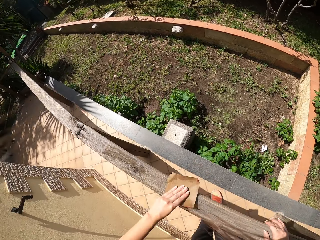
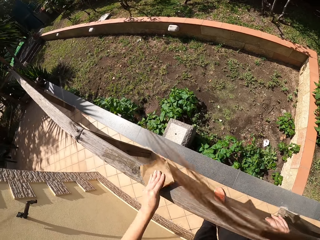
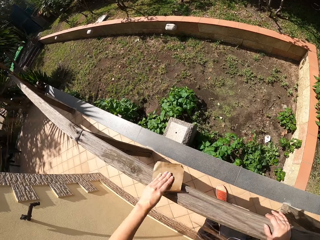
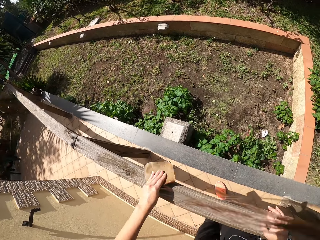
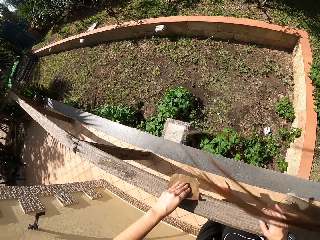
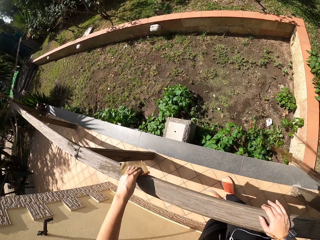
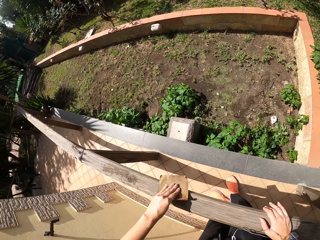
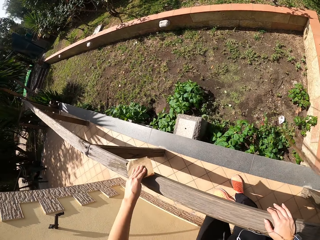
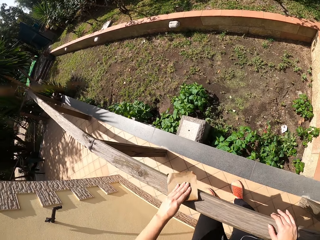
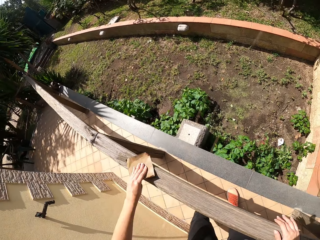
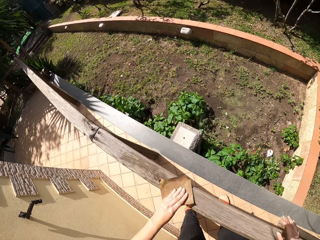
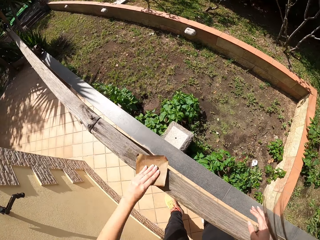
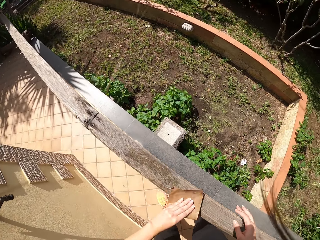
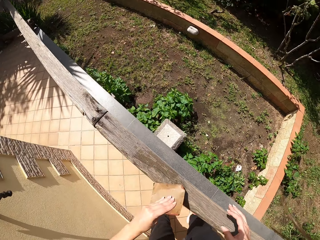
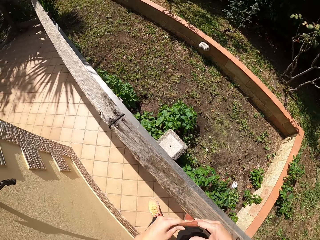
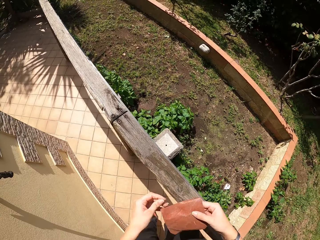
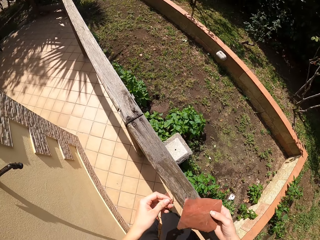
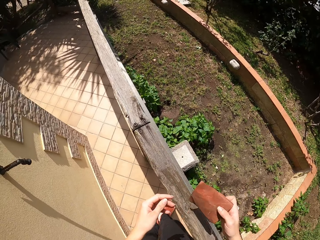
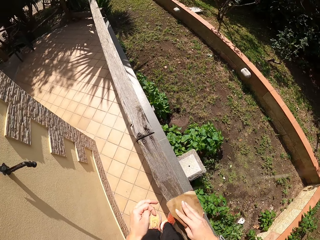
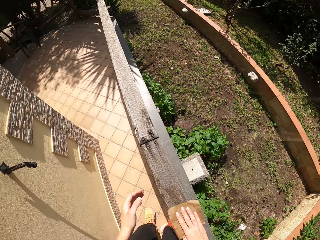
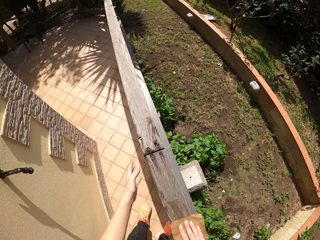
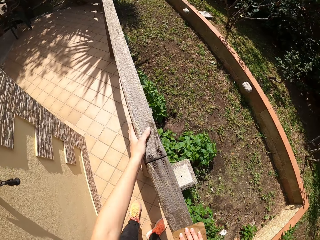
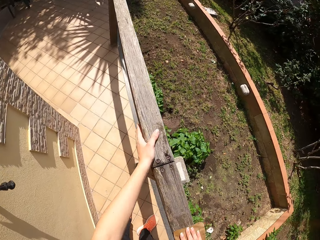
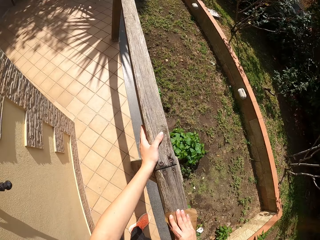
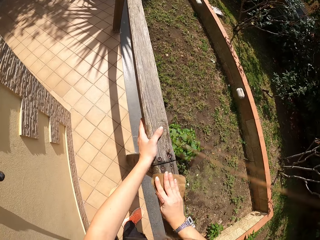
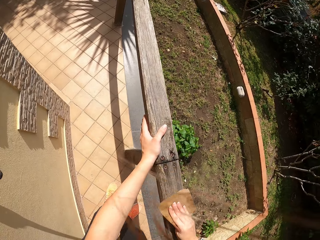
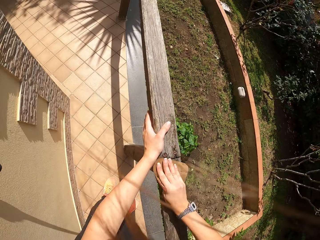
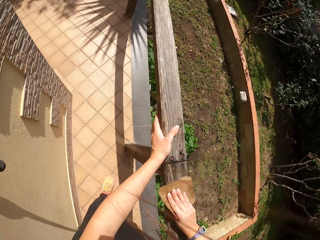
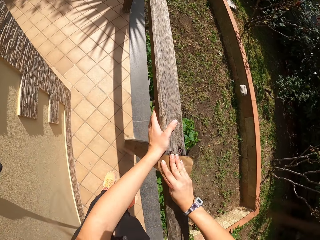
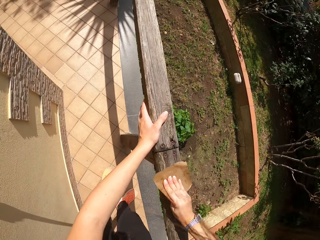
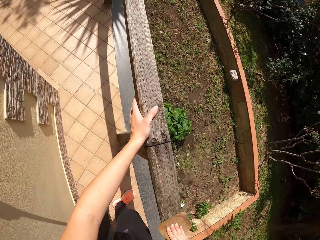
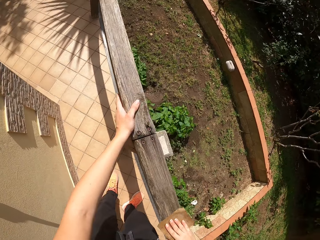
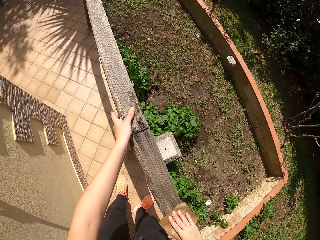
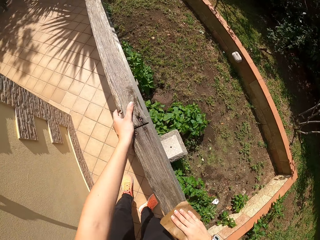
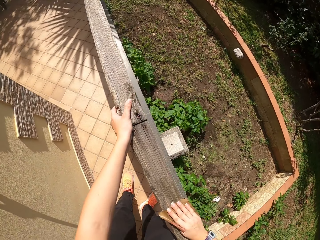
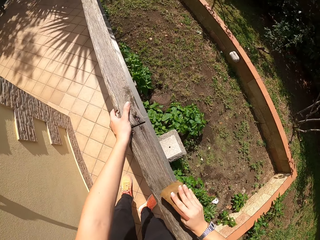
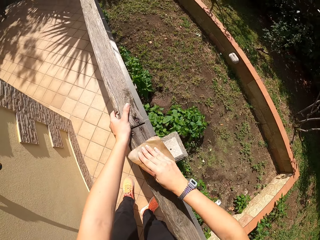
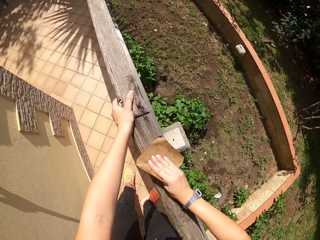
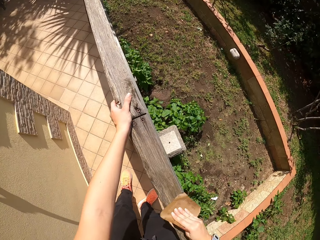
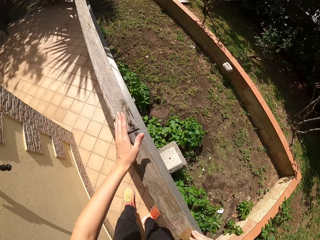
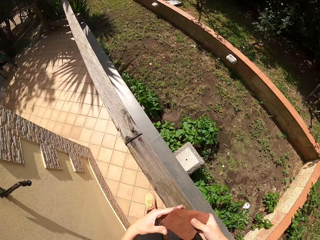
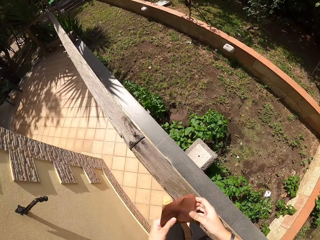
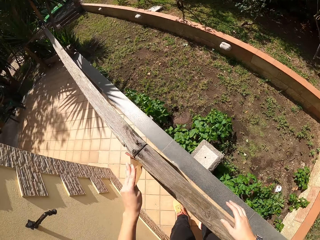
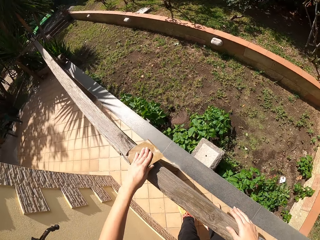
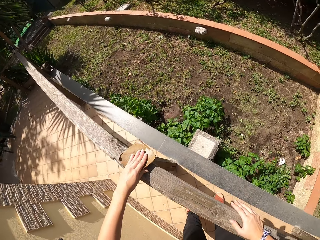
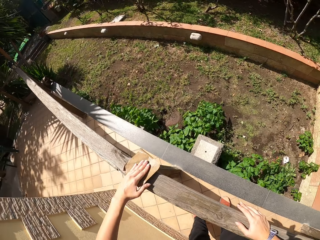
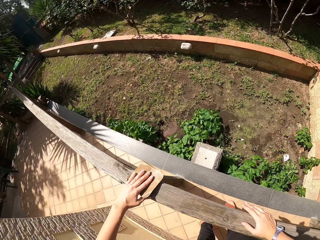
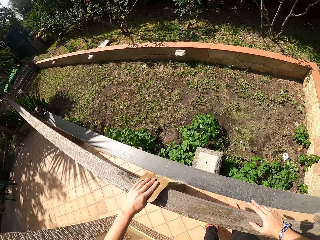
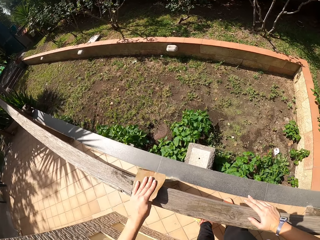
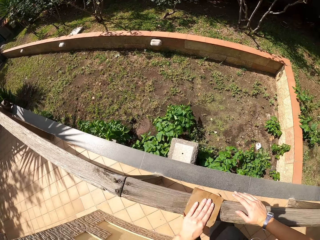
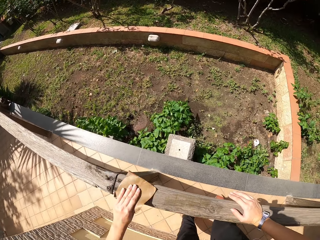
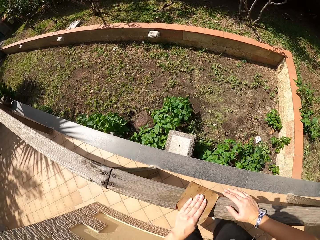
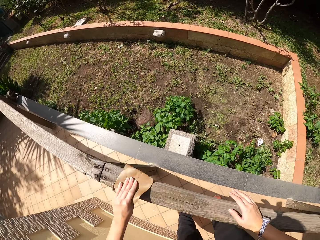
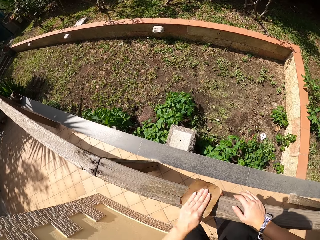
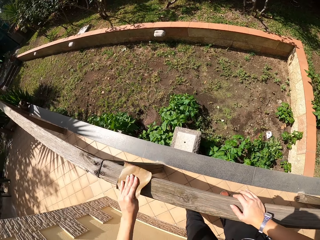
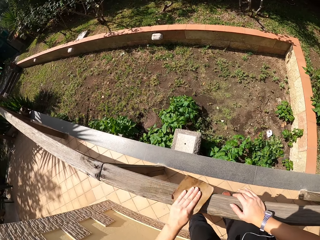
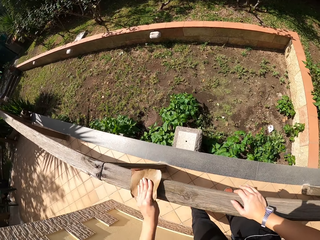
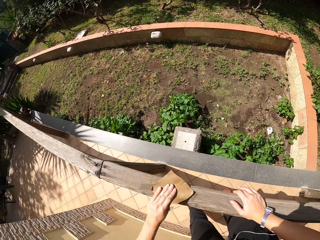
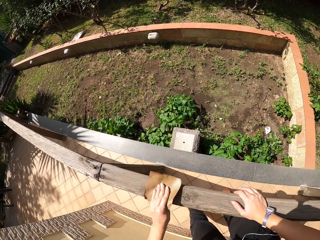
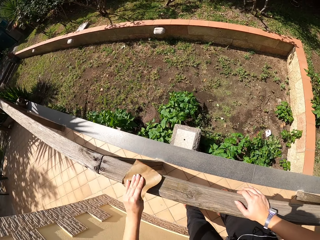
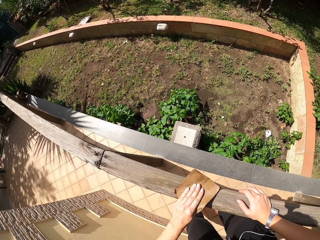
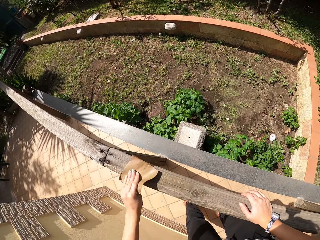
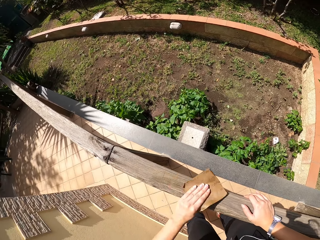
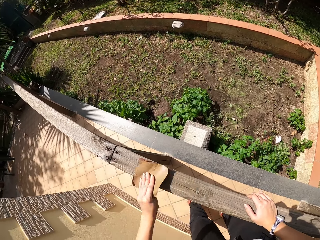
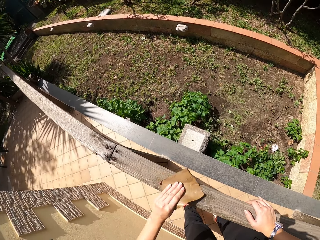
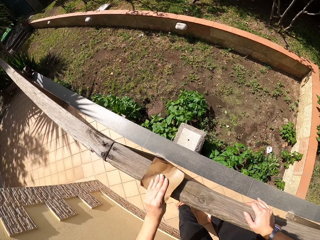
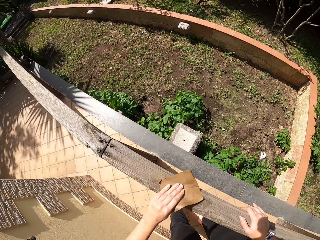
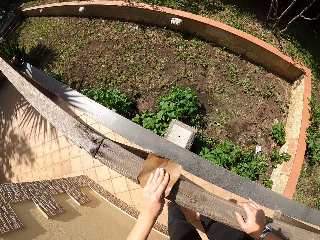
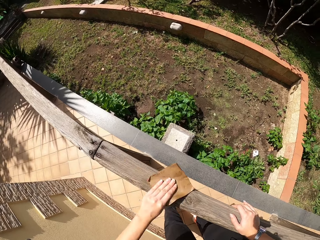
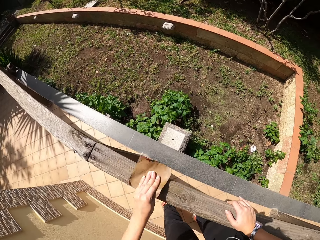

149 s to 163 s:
The camera wearer stops scrubbing the frame of wood. He passes the sandpaper from his left hand to his right hand. He continues sandpapering around the wood frame. He stops scrubbing the frame of wood. He passes the sandpaper from his right hand to his left hand. He continues sandpapering around the wood frame.

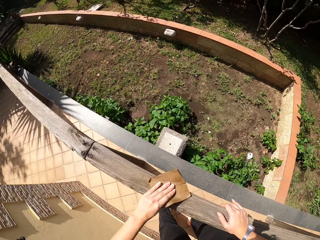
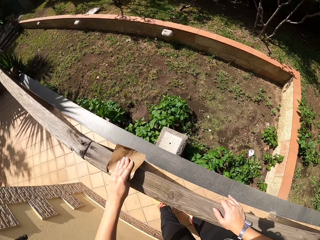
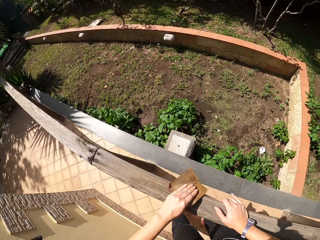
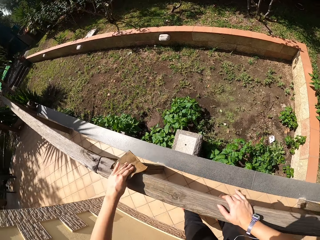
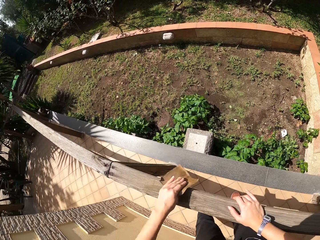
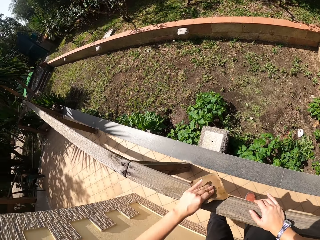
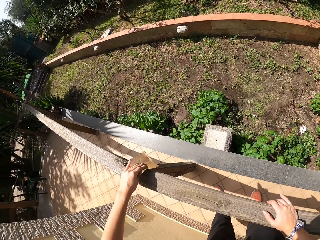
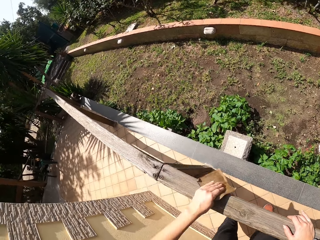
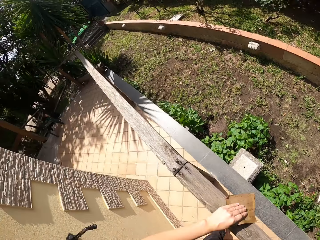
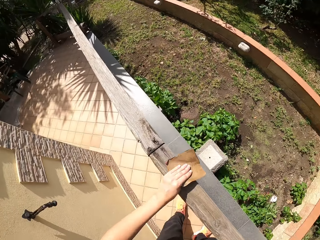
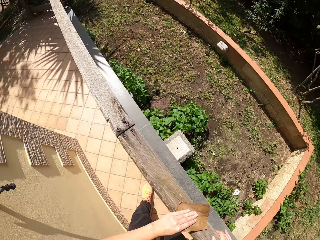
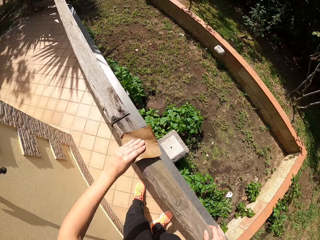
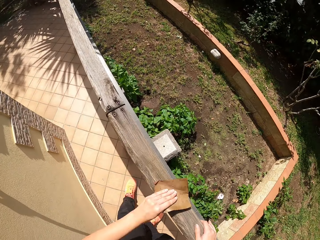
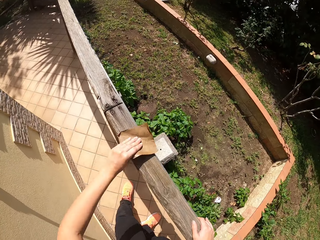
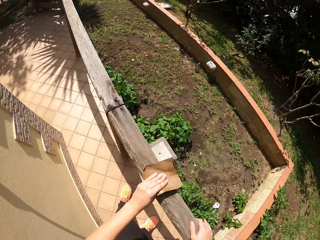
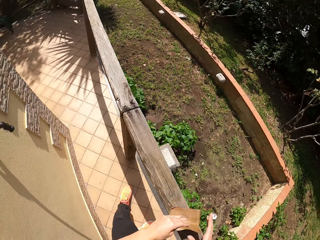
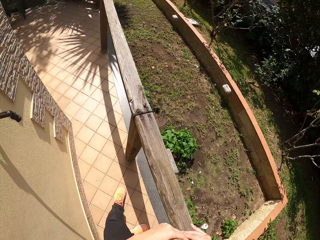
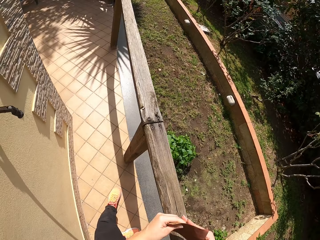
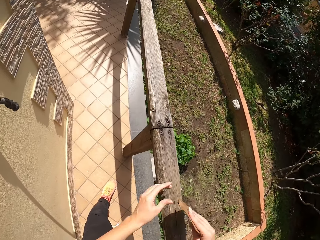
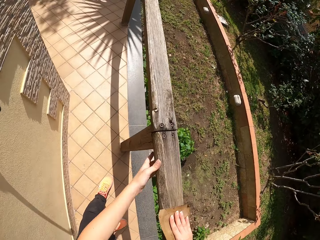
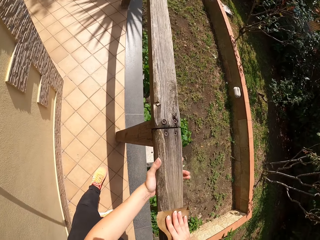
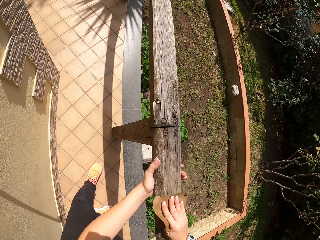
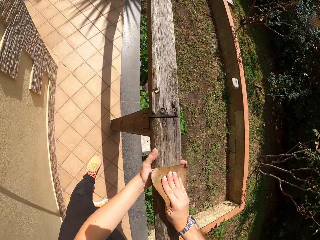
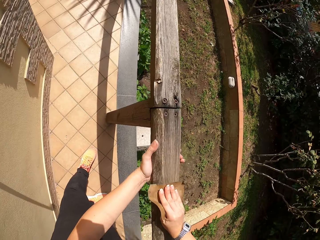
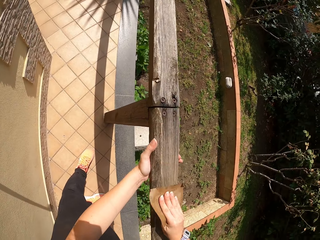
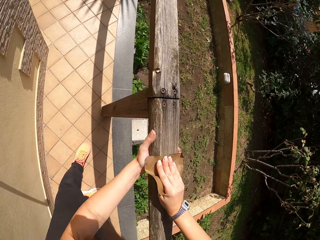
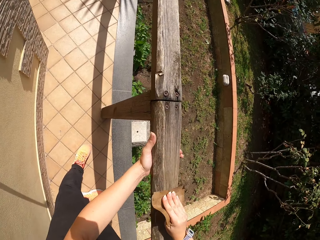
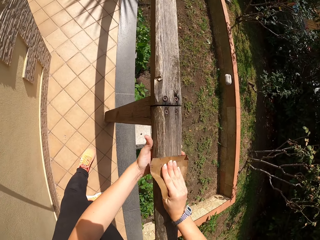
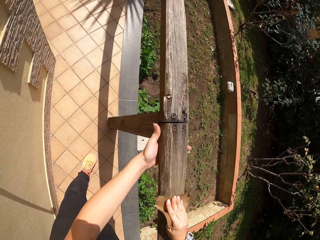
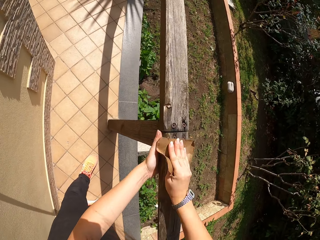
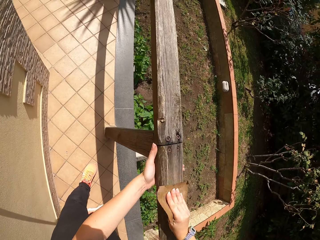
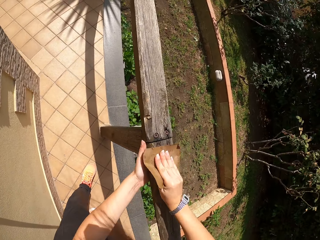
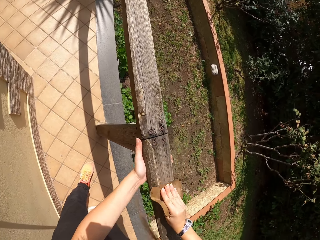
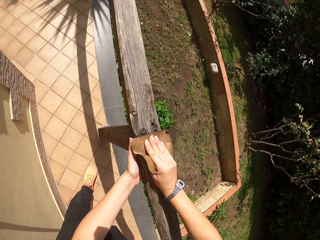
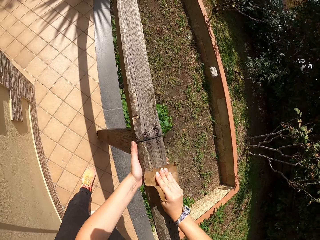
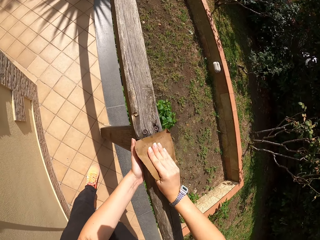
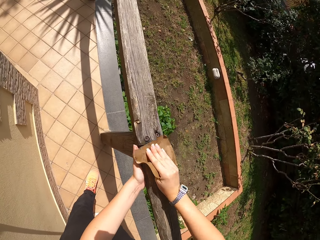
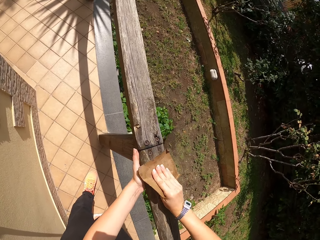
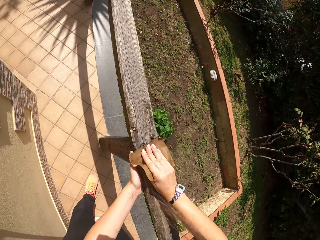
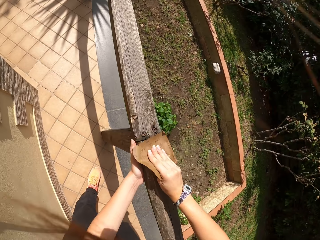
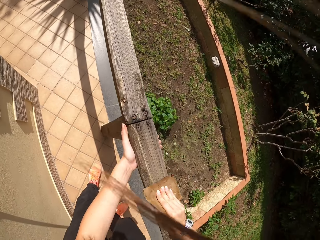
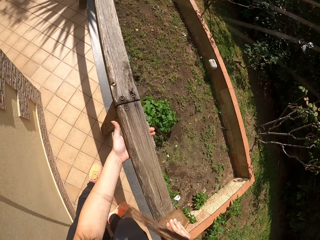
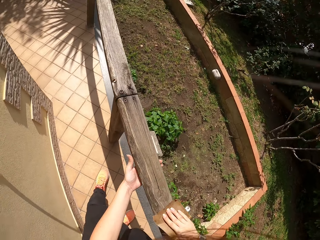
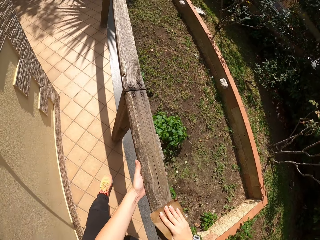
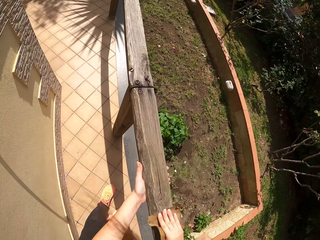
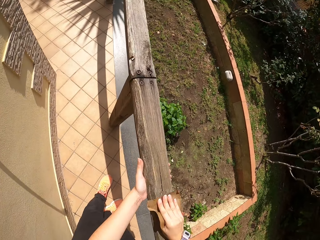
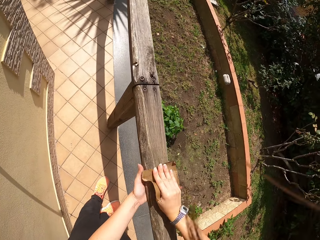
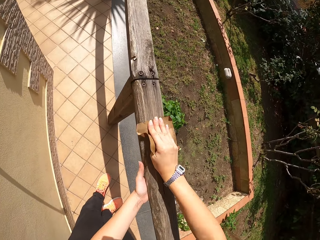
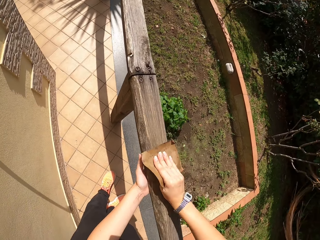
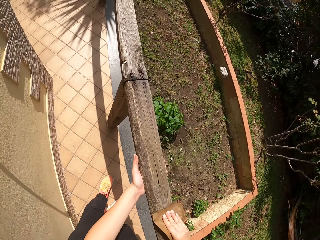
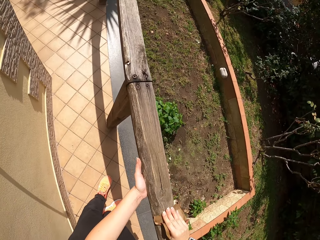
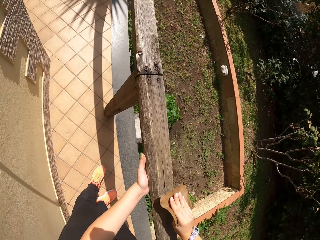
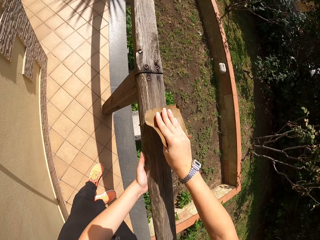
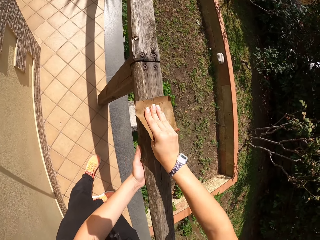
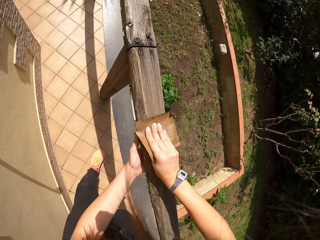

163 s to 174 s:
The camera wearer stops scrubbing the frame of wood. He passes the sandpaper from his left hand to his right hand. He continues sandpapering around the wood frame.
